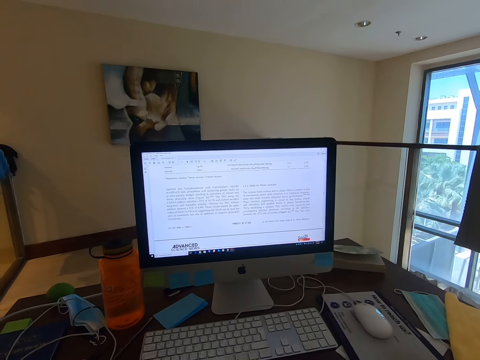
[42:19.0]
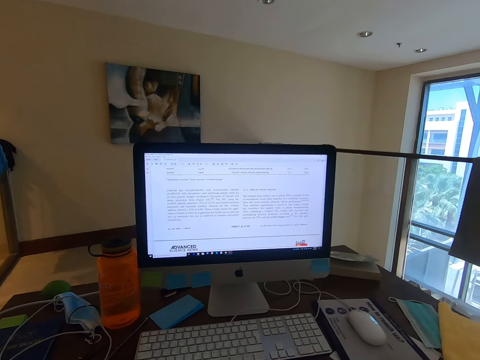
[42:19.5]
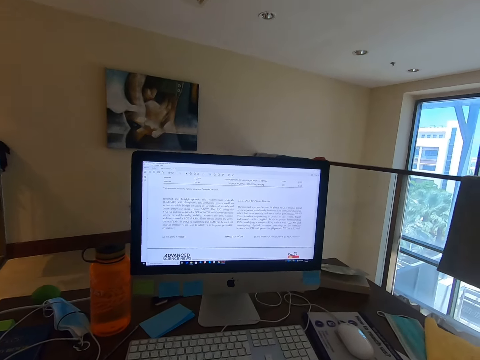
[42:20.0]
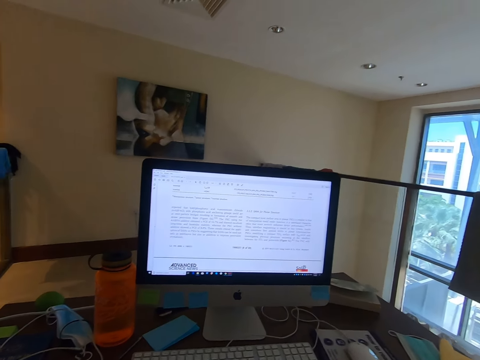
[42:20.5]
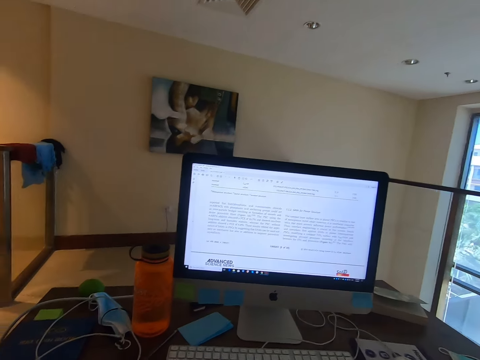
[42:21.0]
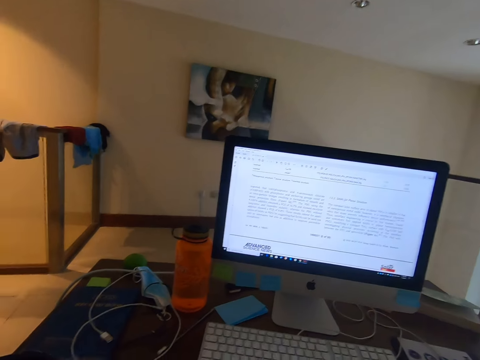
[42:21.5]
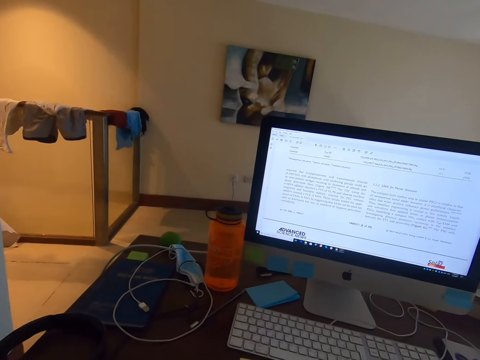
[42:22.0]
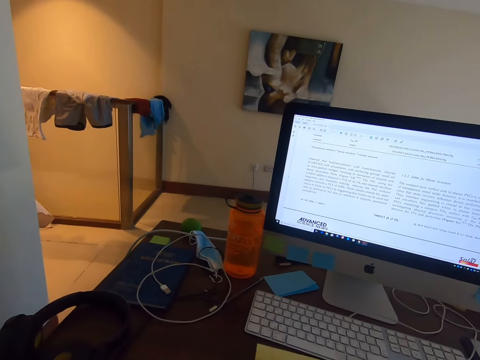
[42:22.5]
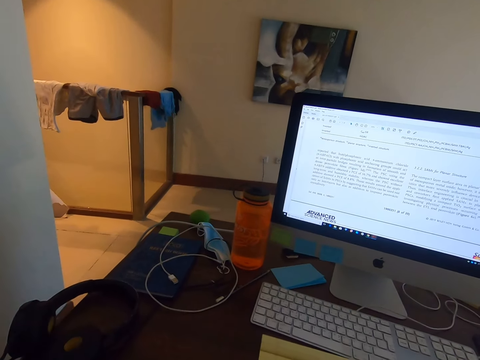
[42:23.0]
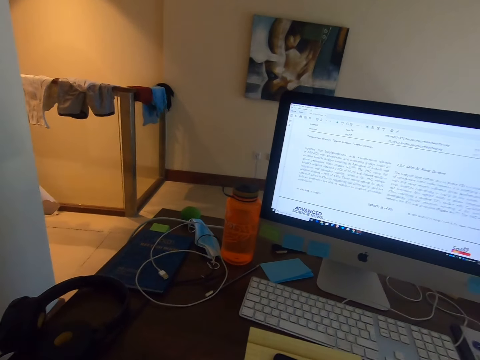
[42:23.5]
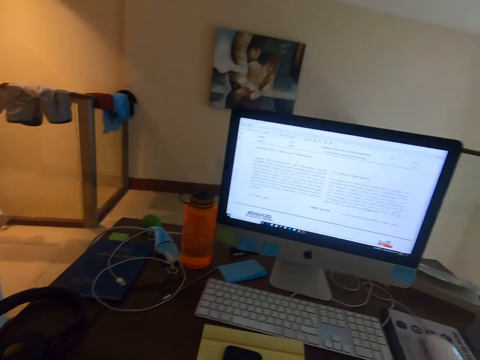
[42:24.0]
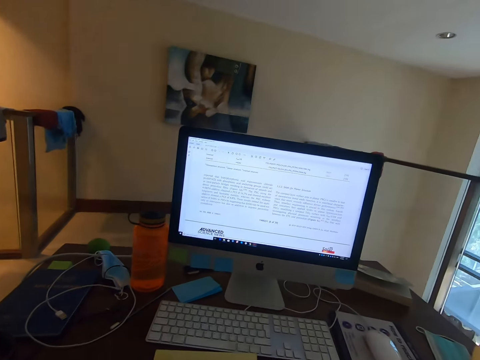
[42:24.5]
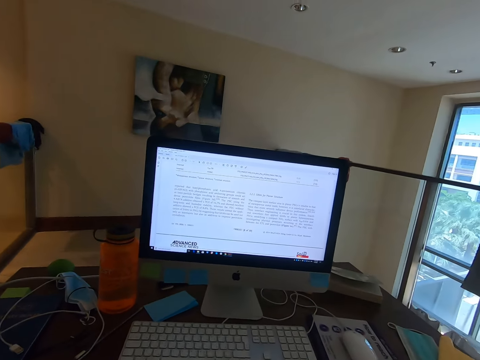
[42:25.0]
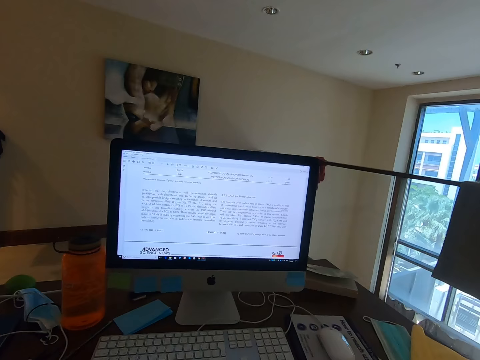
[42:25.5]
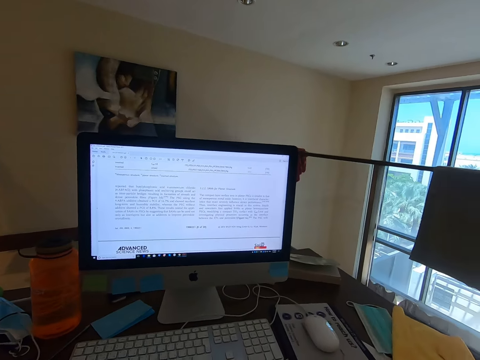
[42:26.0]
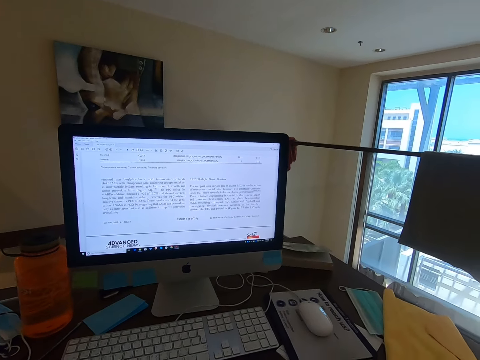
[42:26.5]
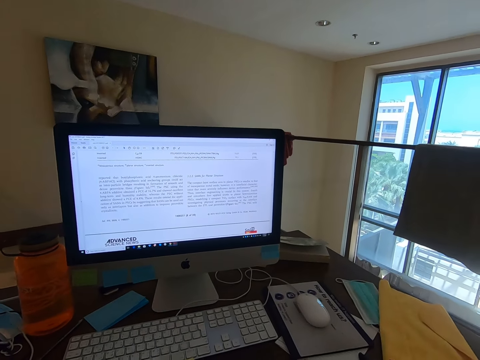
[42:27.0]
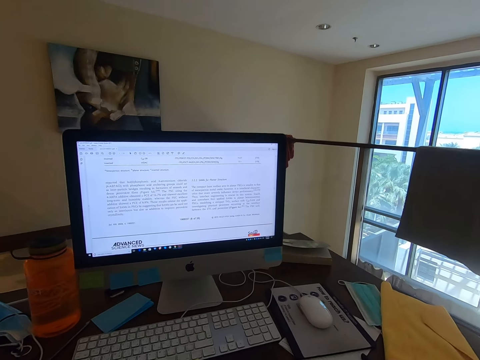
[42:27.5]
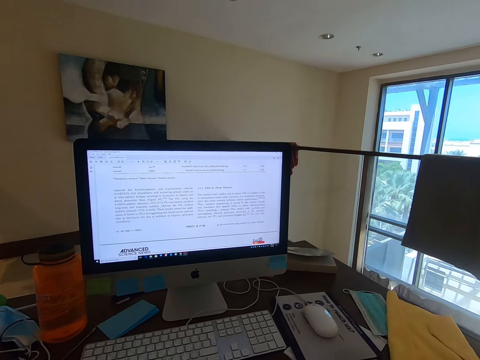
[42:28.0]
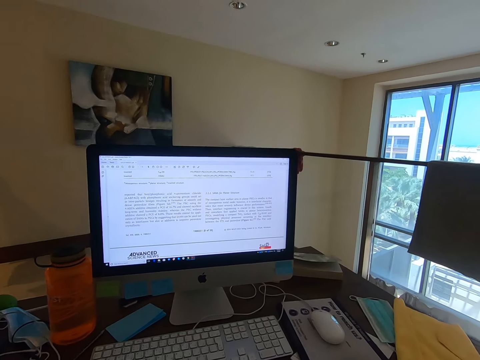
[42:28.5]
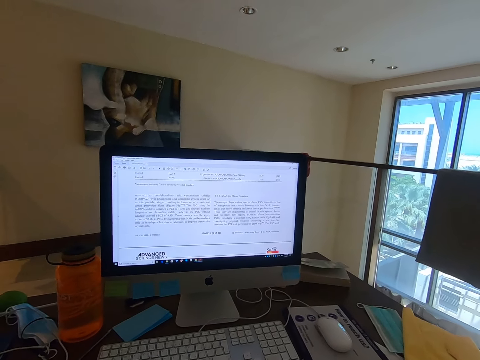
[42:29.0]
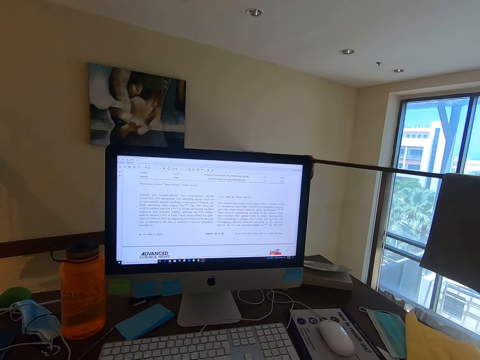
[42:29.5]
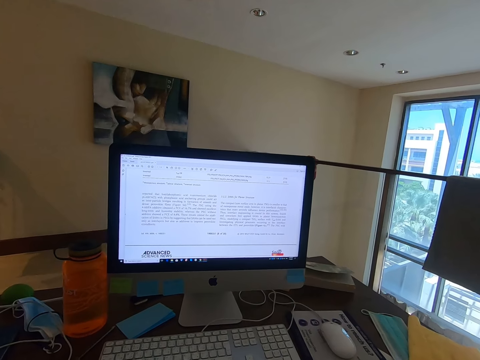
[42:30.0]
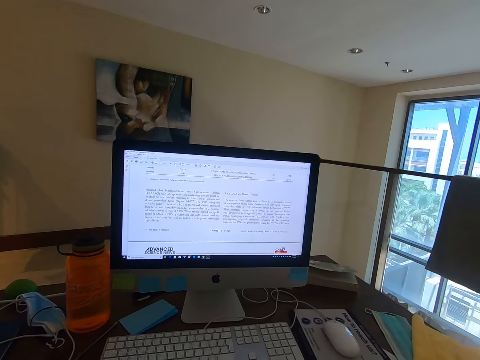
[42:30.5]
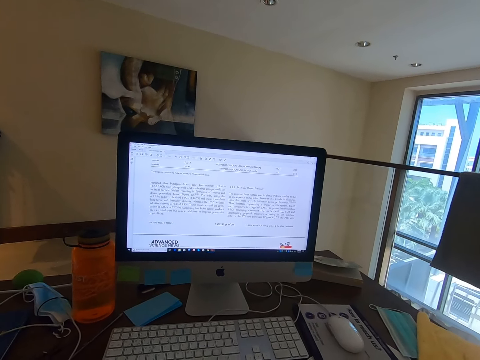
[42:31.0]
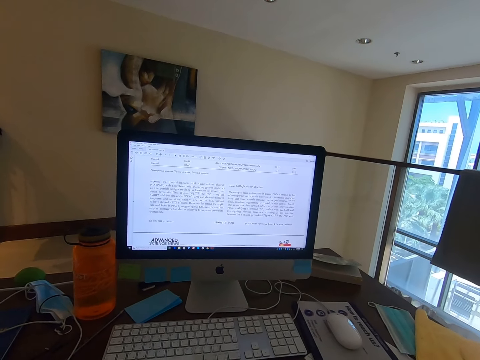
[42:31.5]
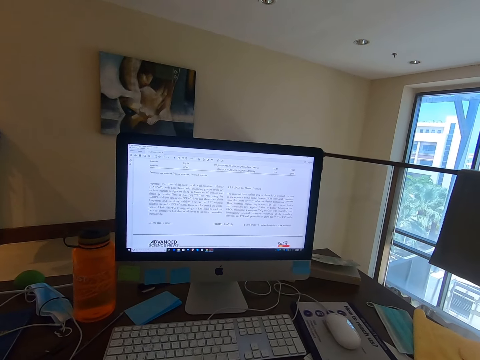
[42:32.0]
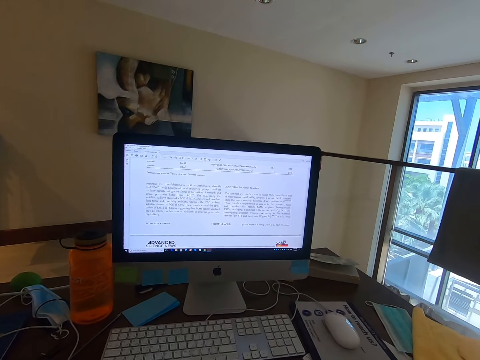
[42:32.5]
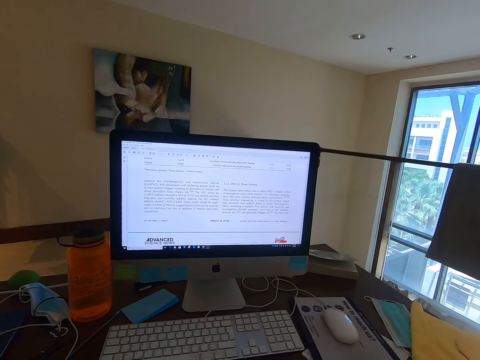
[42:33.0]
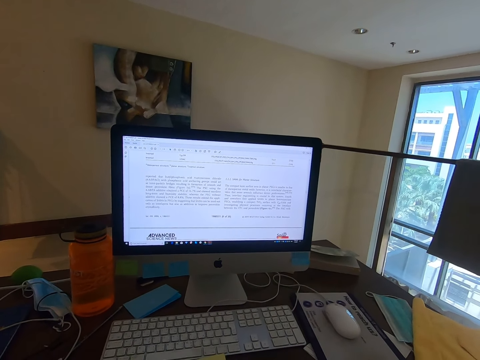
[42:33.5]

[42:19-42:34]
The camera wearer looks around his desk.

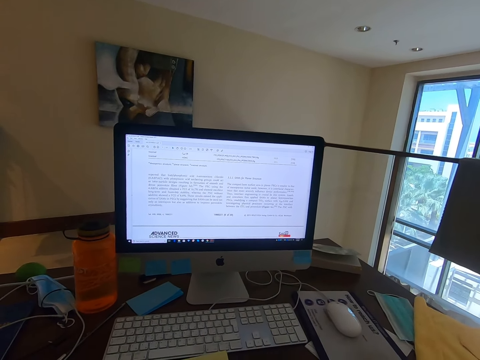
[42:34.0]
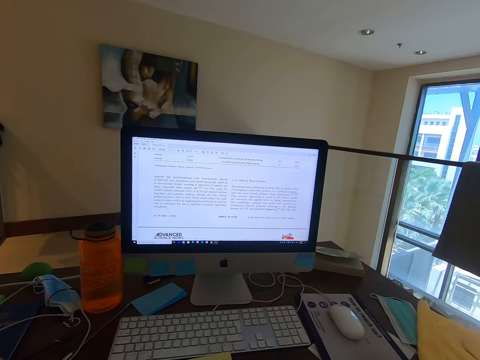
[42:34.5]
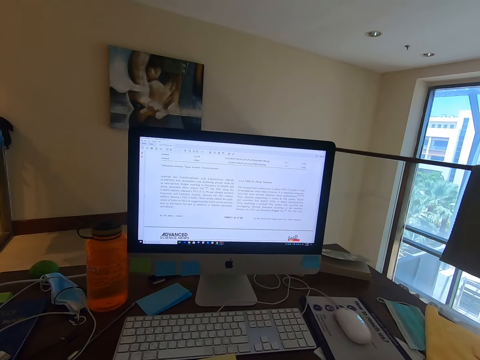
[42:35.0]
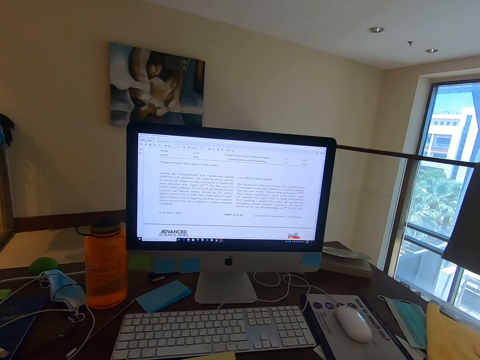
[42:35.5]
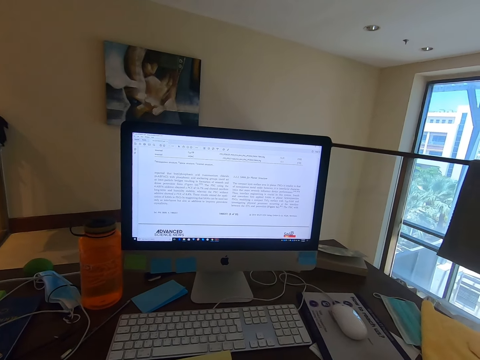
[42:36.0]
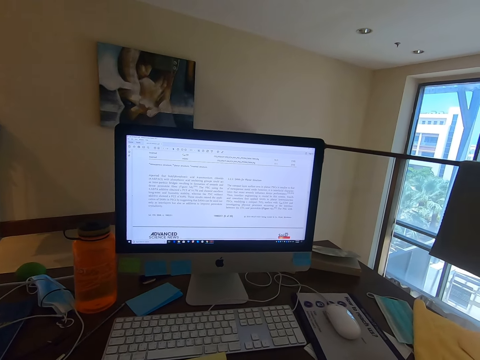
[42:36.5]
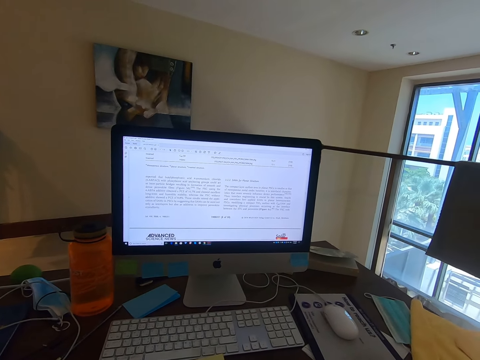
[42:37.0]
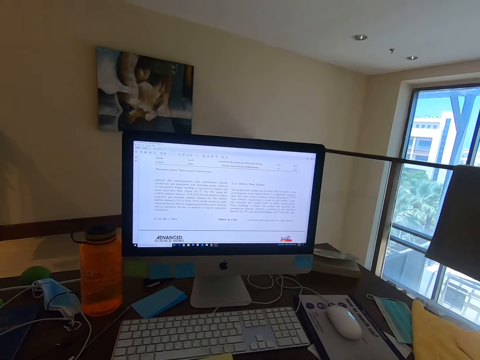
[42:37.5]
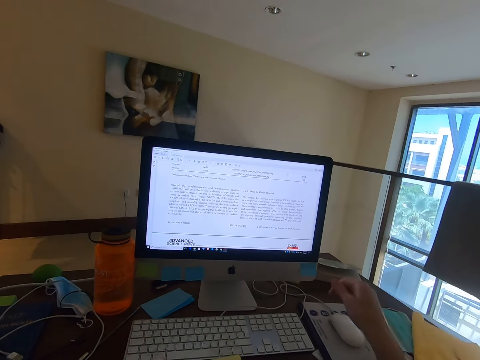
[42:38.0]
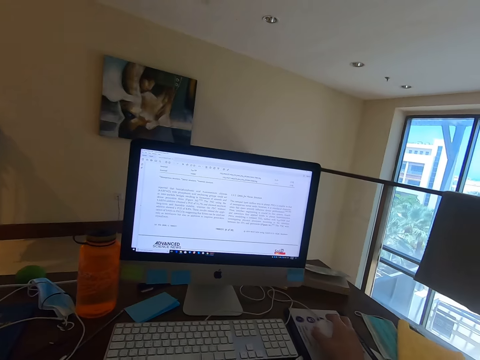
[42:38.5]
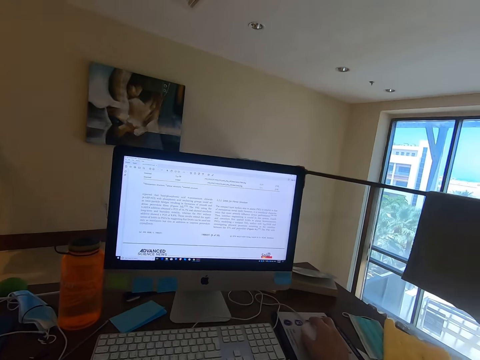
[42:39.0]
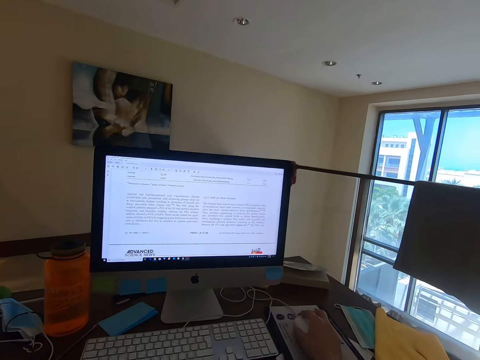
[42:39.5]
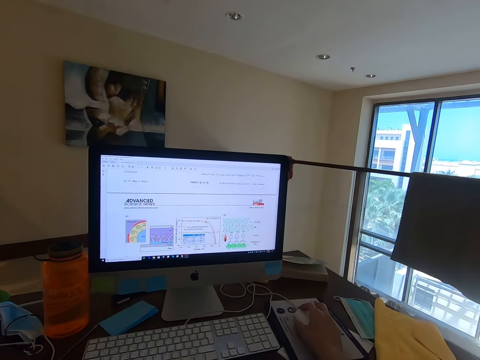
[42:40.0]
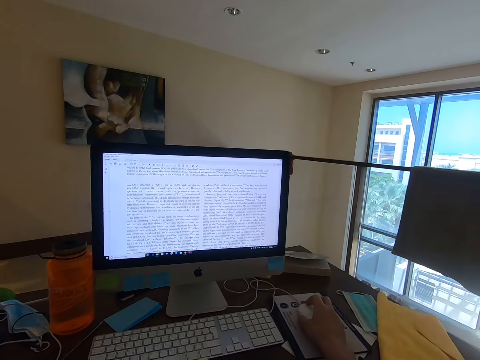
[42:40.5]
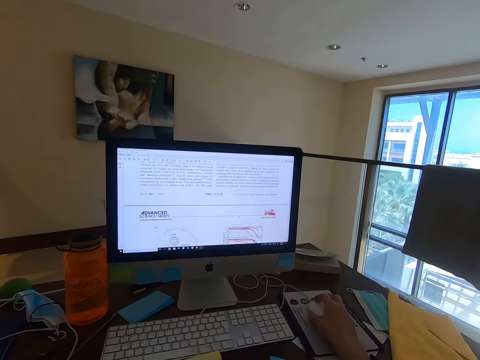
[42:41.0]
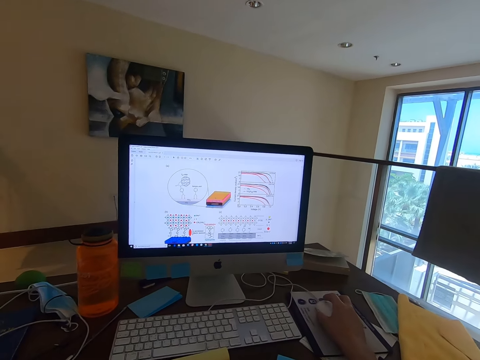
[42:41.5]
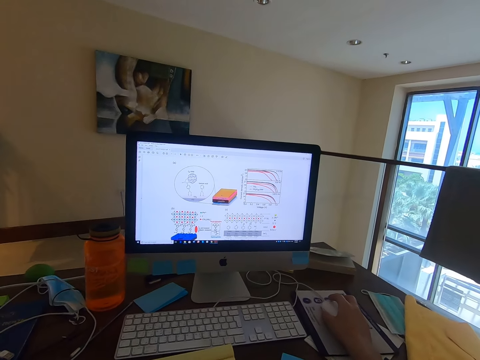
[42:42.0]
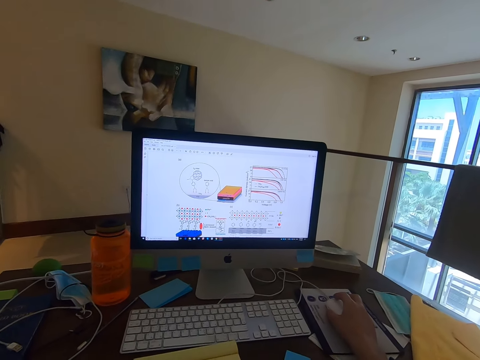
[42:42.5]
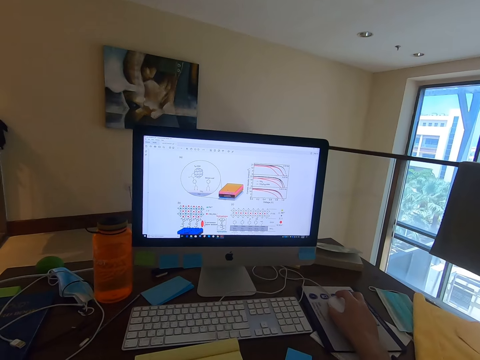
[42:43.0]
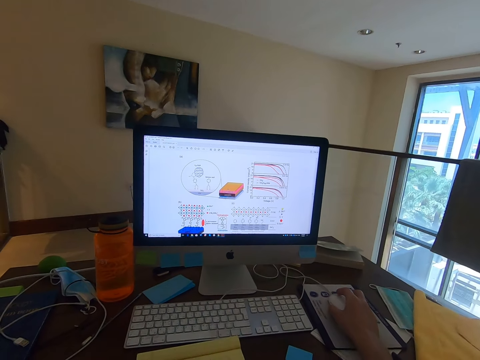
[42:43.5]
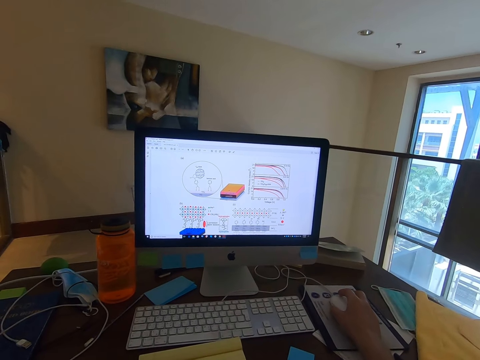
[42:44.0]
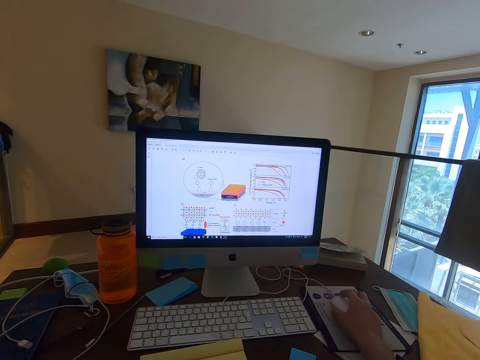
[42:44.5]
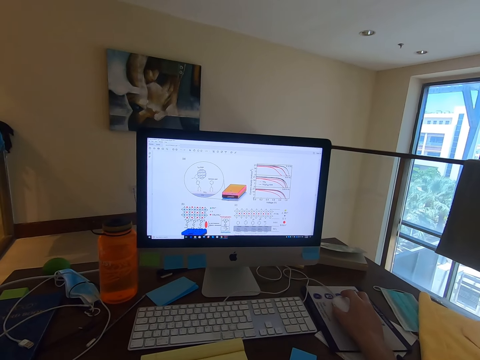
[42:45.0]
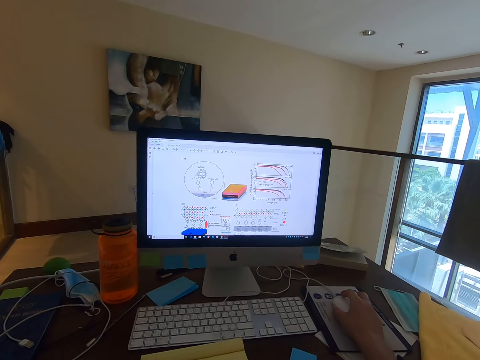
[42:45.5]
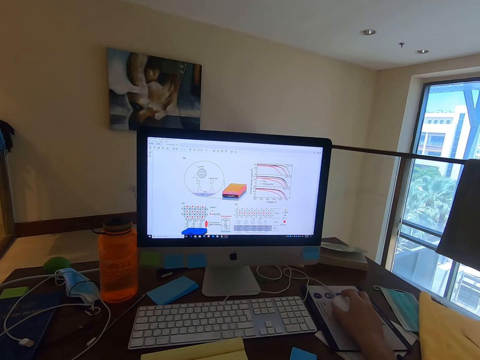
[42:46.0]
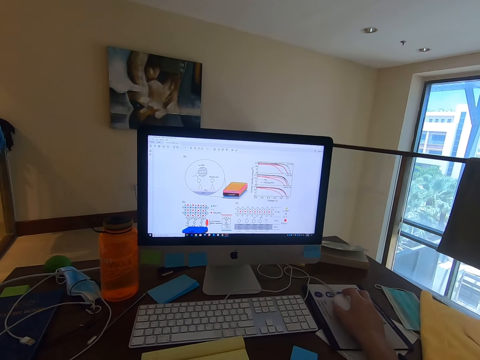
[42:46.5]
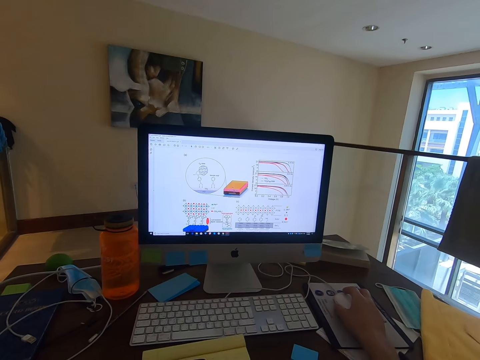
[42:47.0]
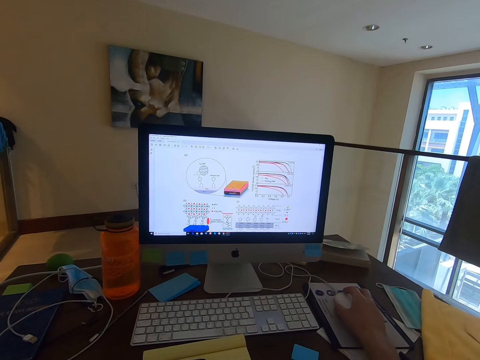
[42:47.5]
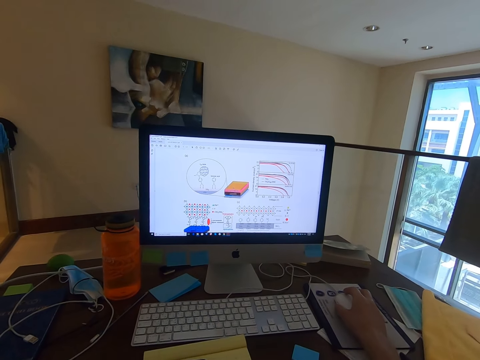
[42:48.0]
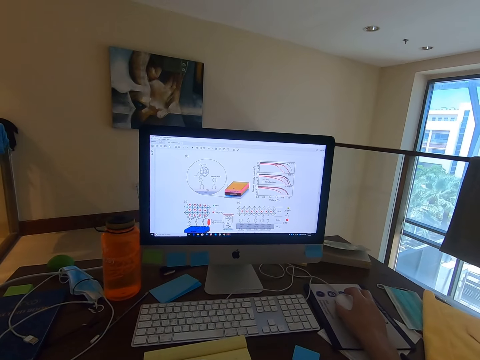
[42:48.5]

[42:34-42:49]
The camera wearer picks up a mouse. He holds the mouse with his right hand. He scrolls the article in the computer on the mouse wheel. He reads the article in the computer.
